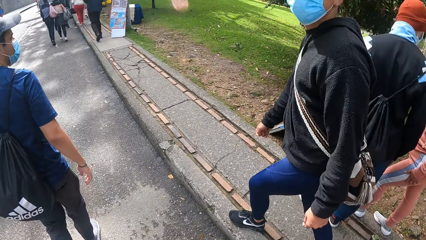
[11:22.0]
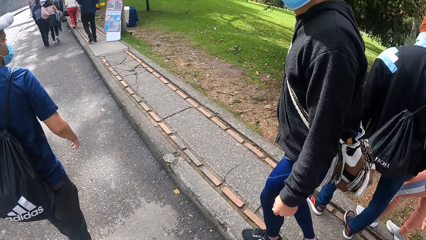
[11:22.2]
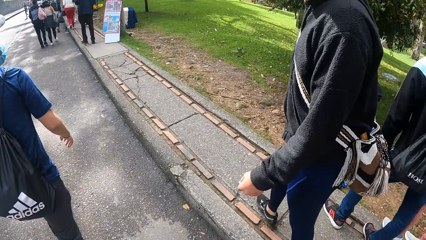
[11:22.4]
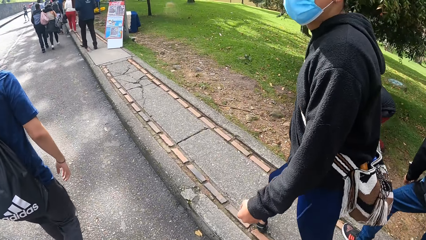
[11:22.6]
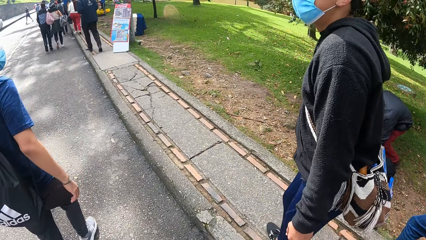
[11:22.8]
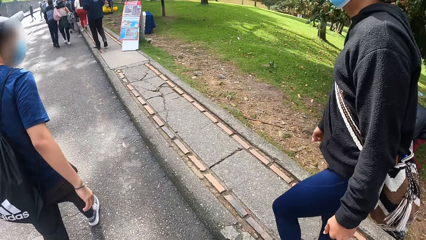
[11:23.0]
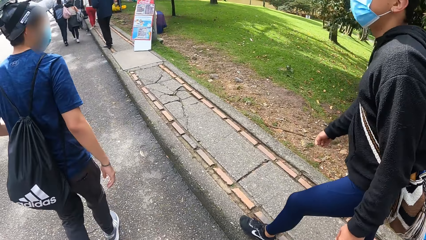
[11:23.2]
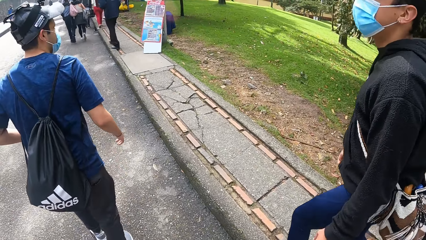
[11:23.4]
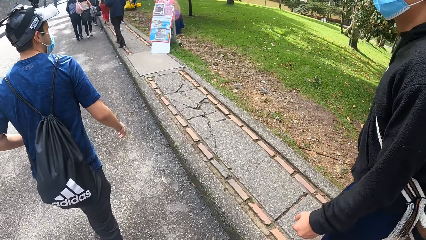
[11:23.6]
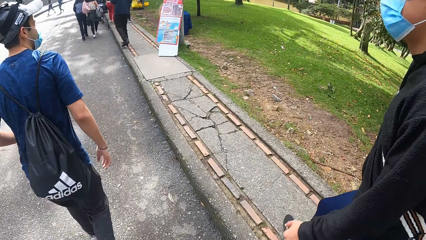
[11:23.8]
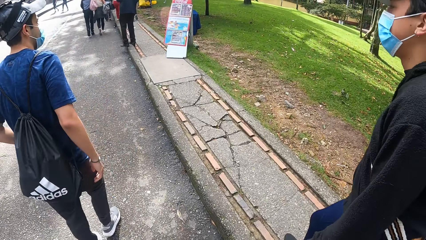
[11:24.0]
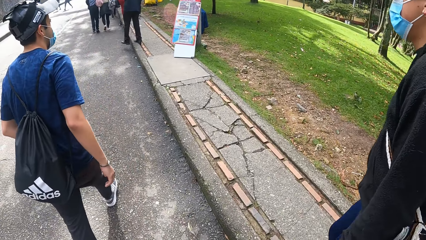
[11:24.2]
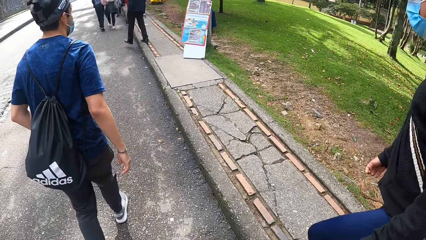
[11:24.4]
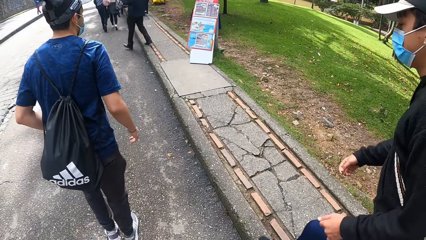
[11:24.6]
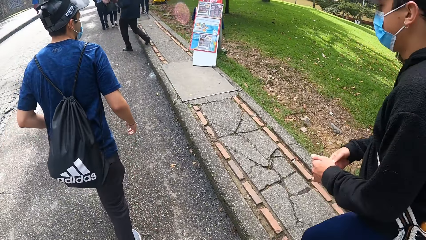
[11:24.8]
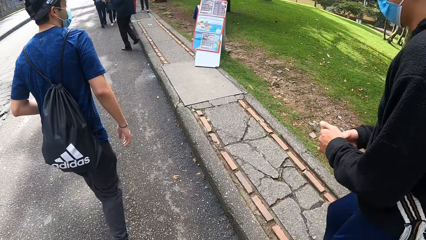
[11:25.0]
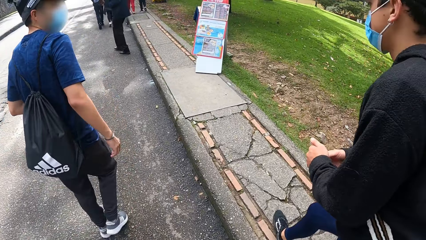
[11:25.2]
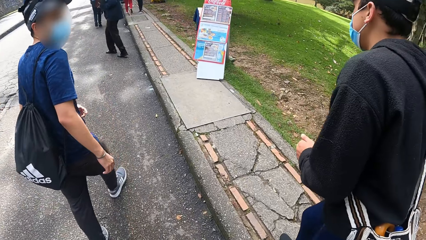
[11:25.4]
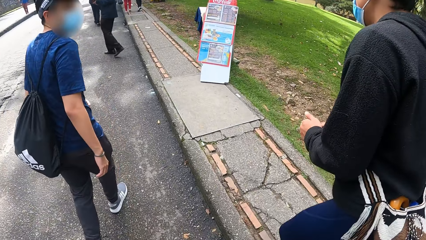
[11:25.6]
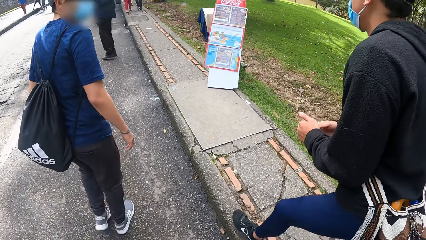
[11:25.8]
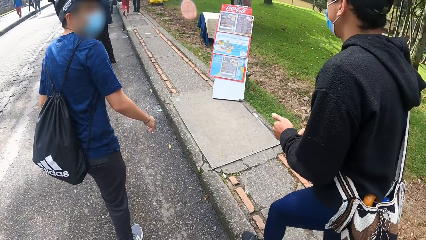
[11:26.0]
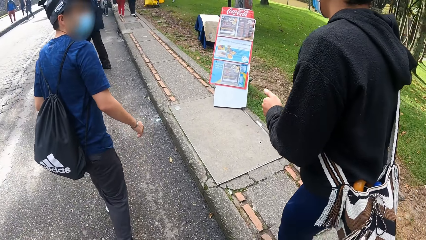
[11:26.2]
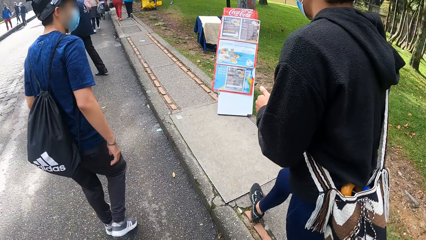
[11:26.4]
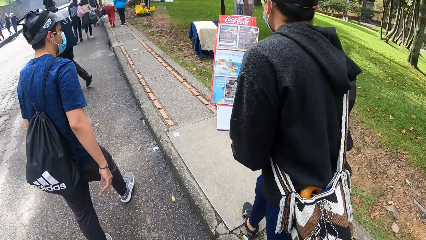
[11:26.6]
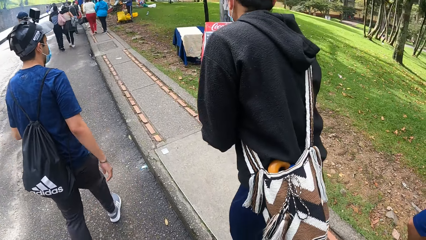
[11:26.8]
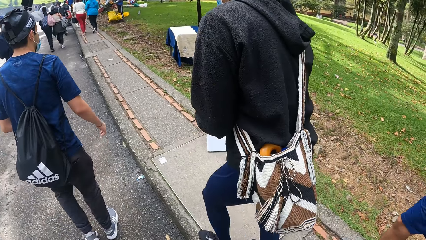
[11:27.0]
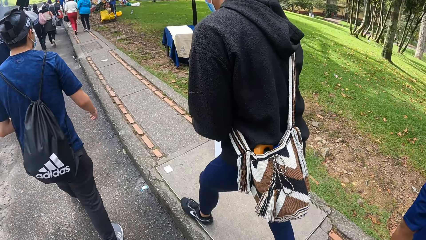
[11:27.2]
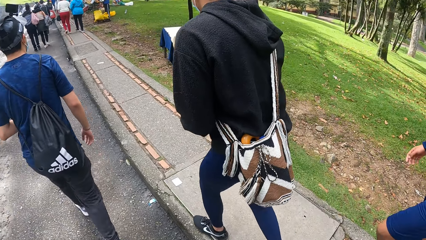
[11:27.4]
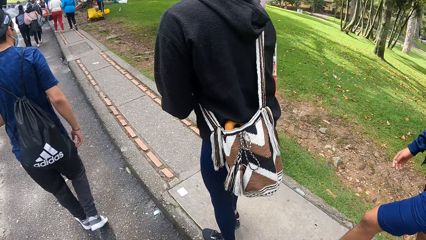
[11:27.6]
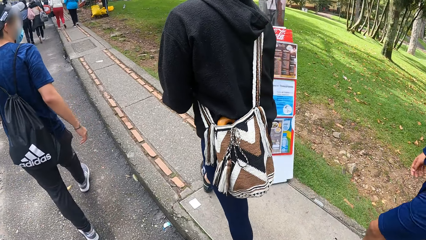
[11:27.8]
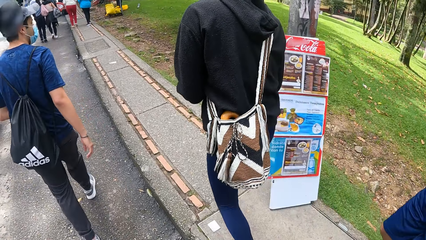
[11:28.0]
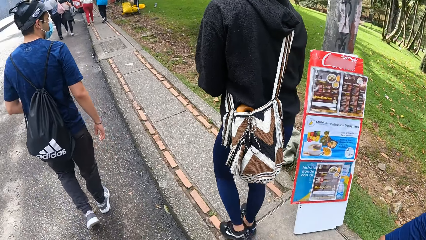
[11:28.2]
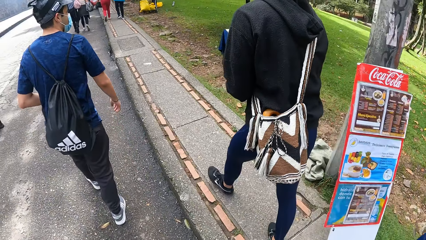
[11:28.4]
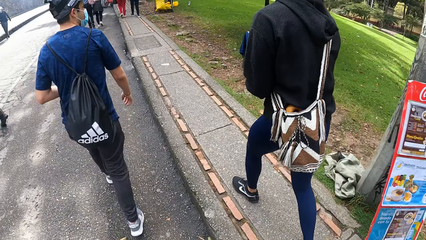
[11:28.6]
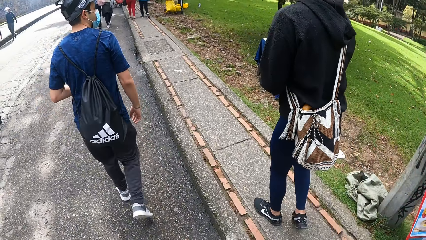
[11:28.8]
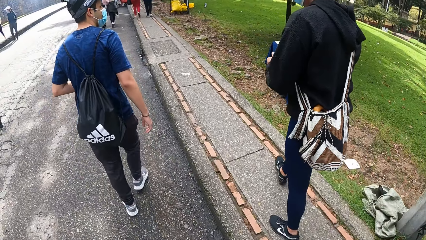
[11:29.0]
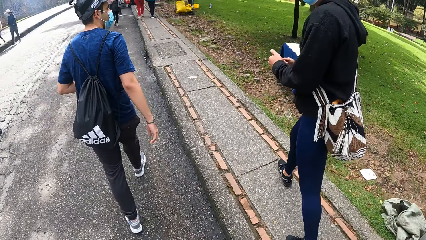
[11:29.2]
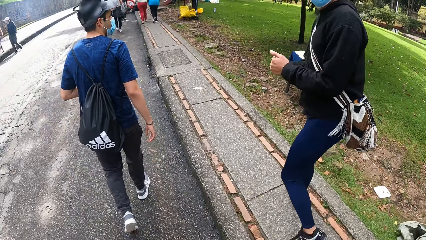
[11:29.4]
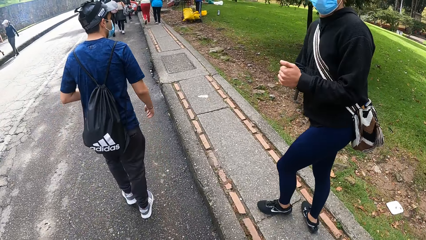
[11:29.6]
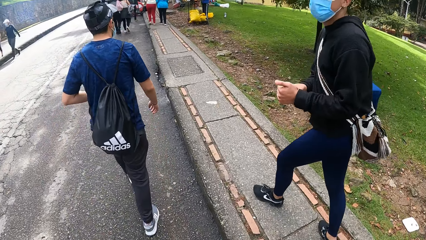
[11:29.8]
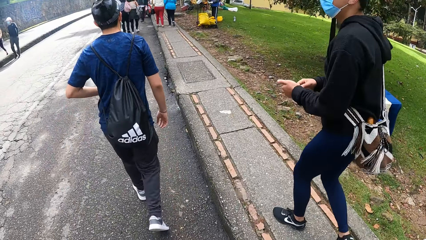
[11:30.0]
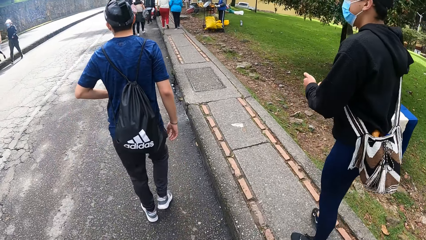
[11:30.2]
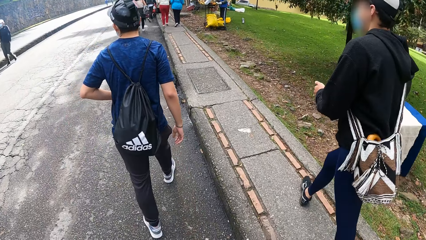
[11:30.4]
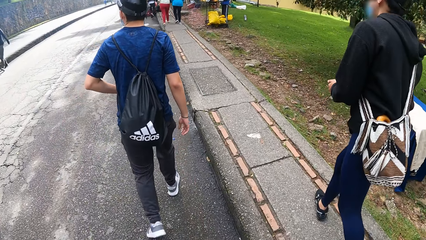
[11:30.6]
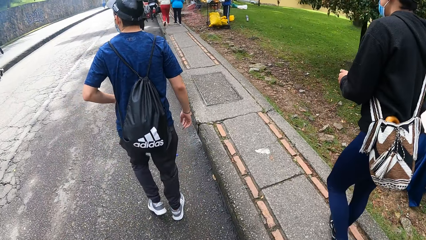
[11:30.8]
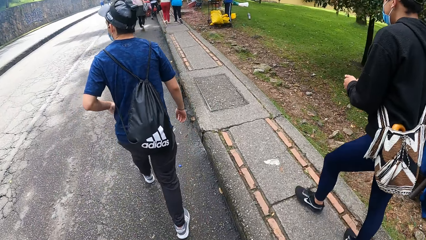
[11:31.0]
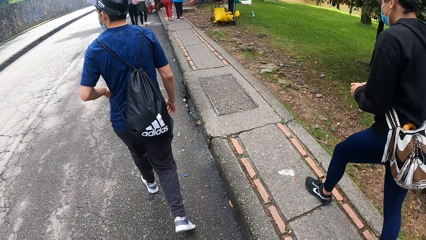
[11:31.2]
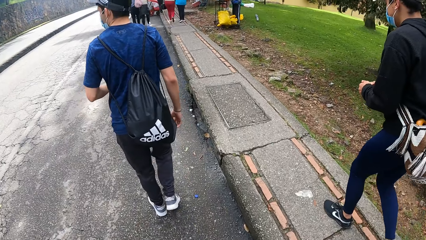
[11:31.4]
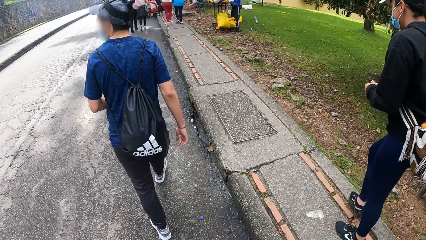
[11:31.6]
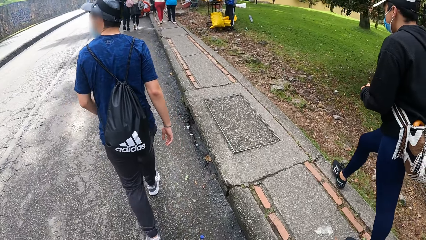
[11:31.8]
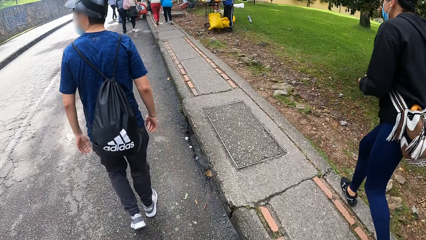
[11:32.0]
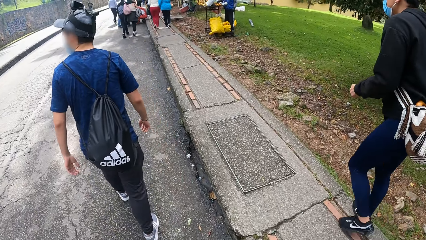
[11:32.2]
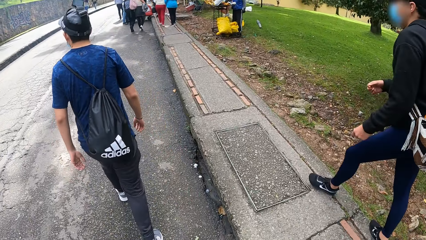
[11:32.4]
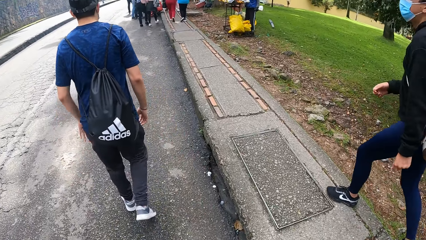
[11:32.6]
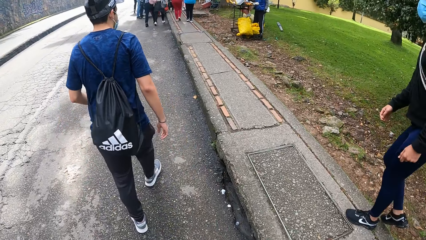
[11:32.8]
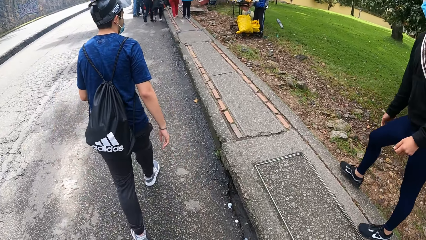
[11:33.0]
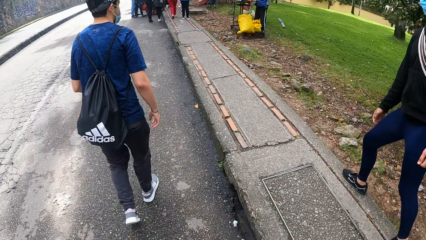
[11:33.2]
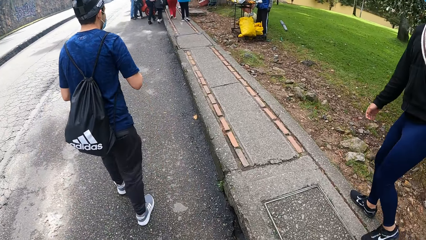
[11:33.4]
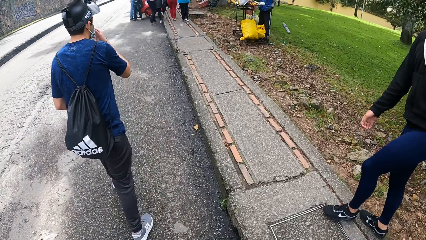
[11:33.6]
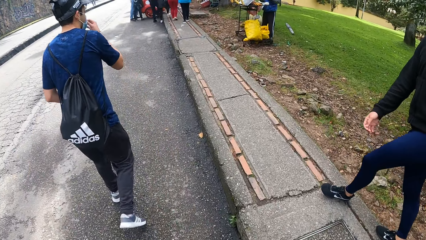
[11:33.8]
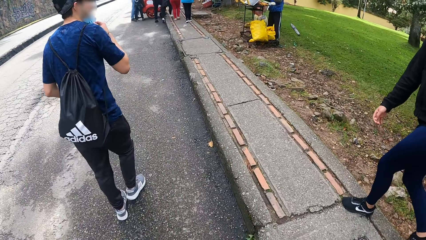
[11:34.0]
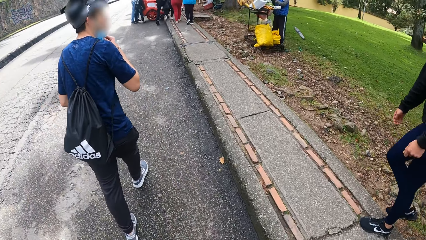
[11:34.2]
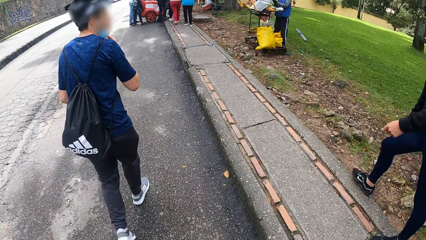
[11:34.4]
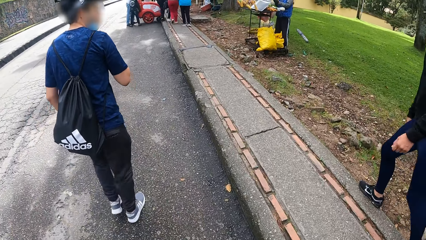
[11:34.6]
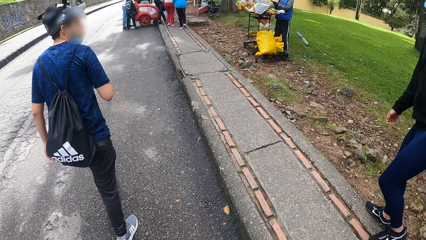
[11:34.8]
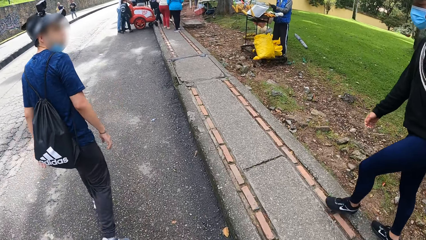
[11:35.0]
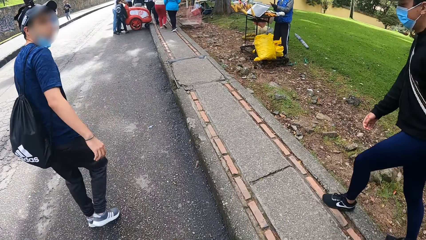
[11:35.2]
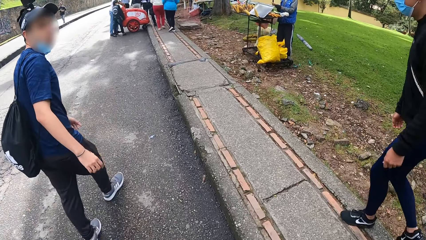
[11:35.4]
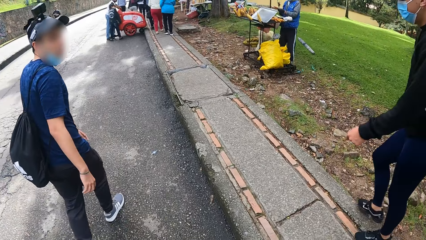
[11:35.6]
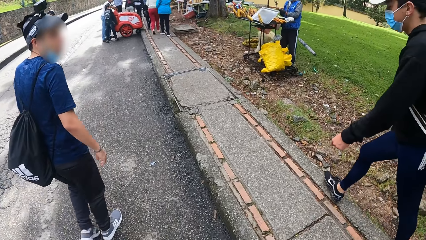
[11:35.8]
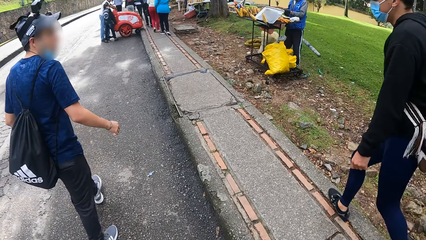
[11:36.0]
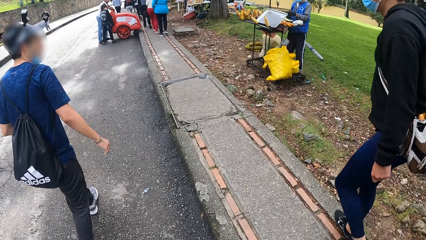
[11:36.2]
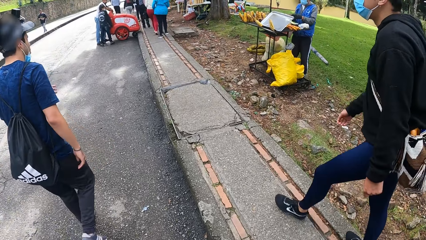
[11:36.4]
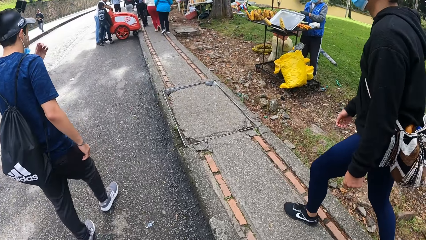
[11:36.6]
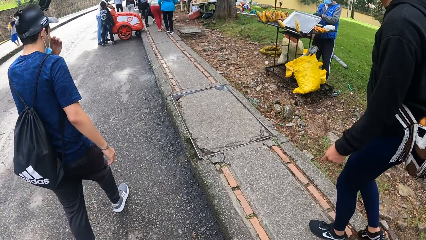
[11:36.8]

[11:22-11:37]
A man adjusts a sleeve of a hoodie with his right hand. Another man pulls down a nose mask with his right hand.
